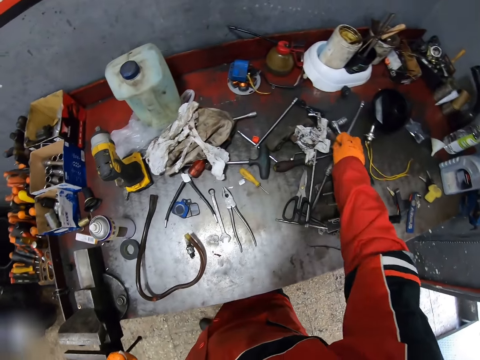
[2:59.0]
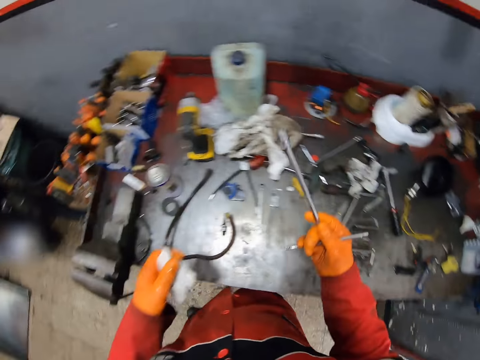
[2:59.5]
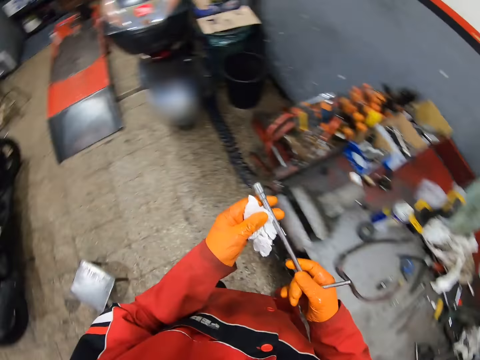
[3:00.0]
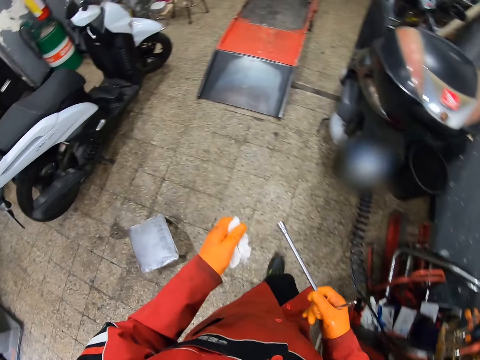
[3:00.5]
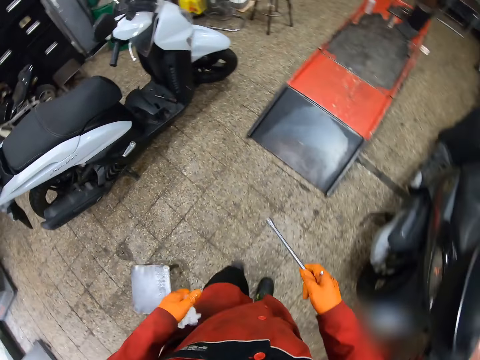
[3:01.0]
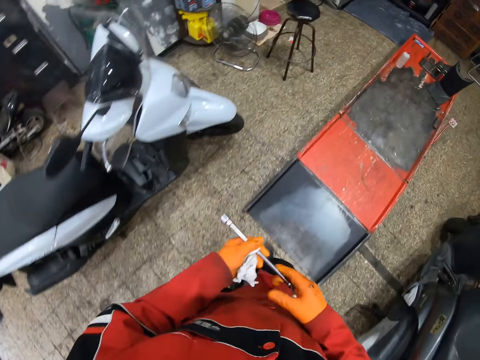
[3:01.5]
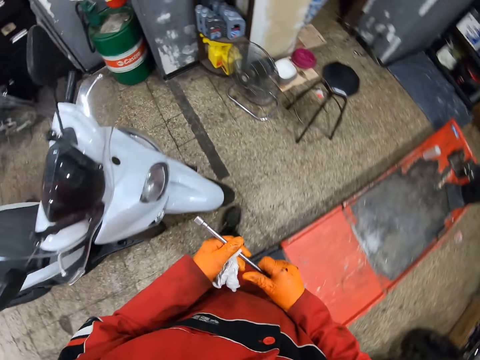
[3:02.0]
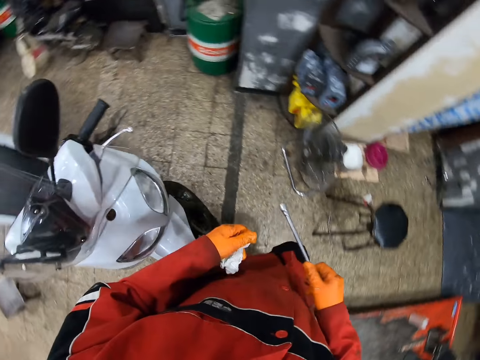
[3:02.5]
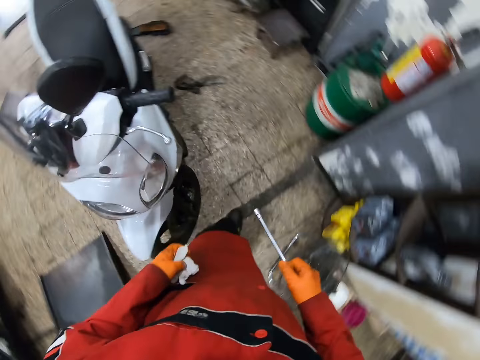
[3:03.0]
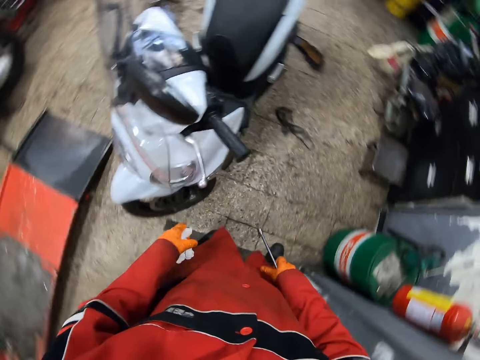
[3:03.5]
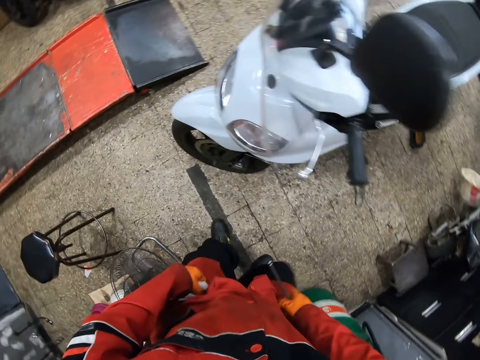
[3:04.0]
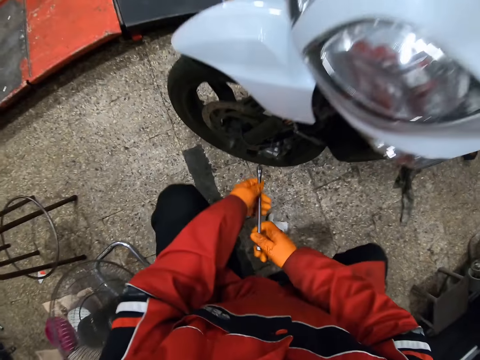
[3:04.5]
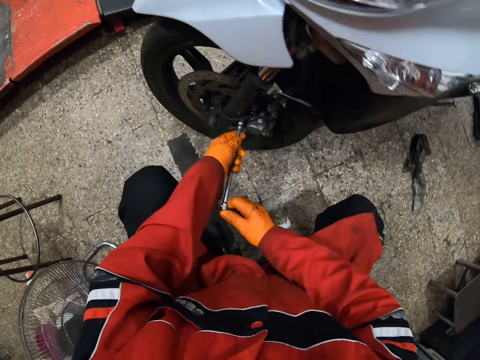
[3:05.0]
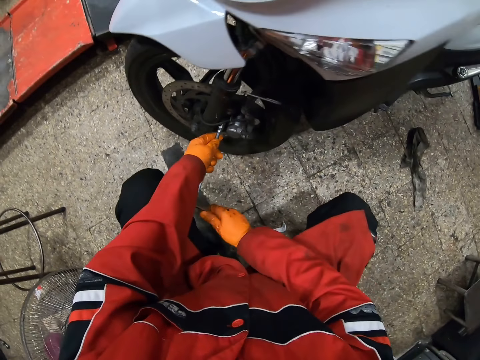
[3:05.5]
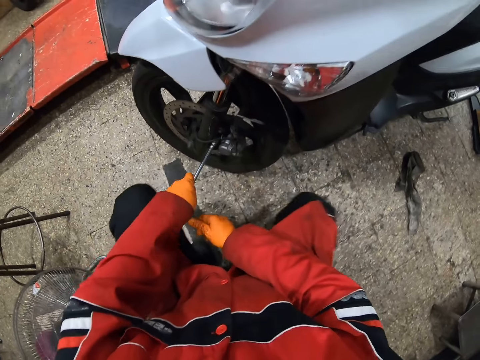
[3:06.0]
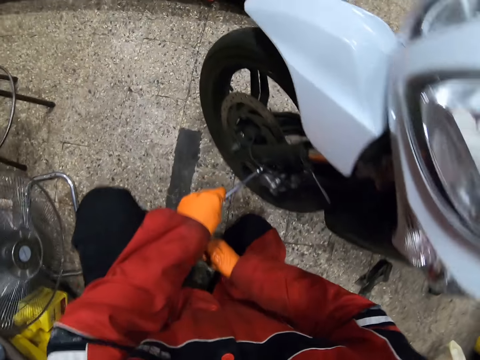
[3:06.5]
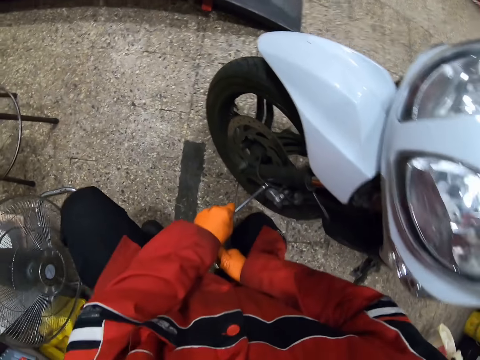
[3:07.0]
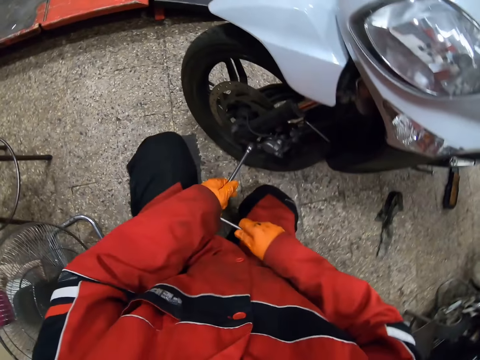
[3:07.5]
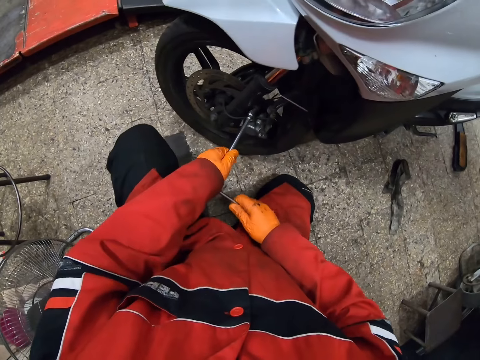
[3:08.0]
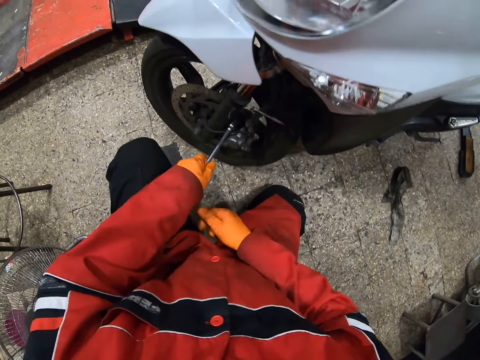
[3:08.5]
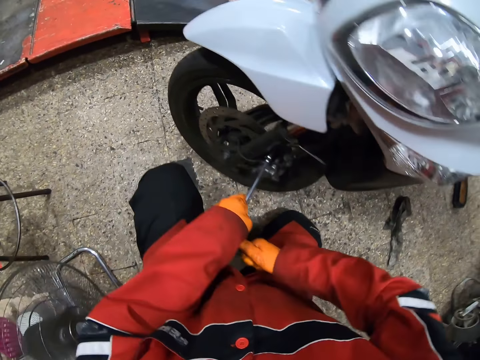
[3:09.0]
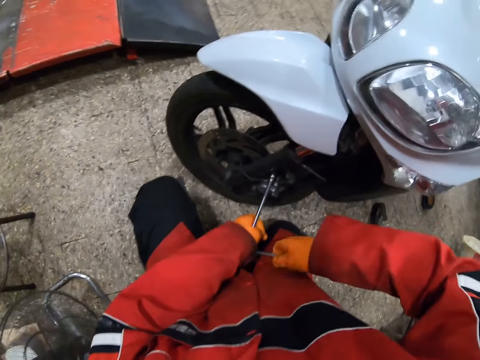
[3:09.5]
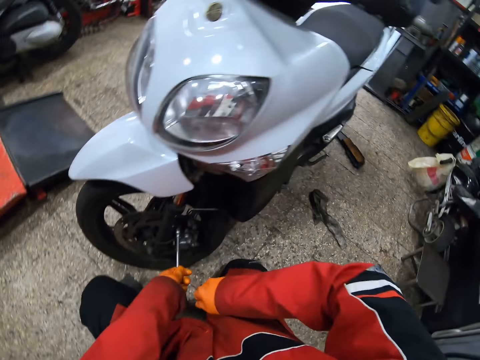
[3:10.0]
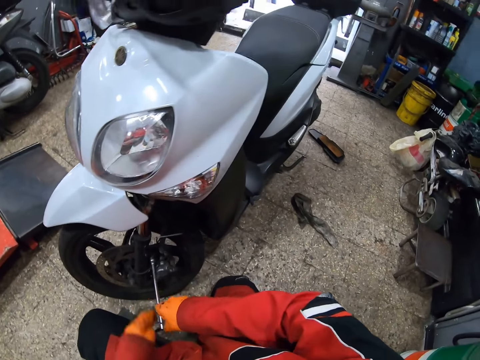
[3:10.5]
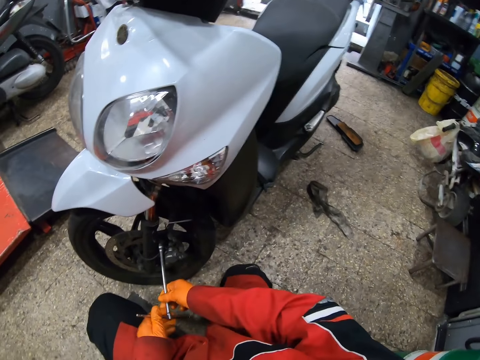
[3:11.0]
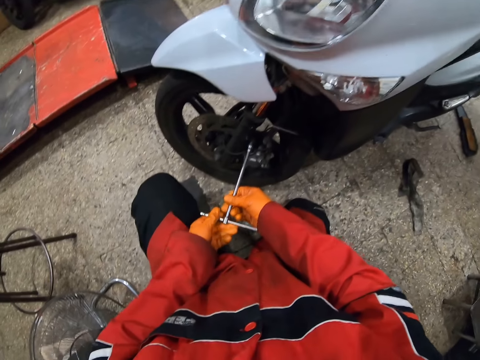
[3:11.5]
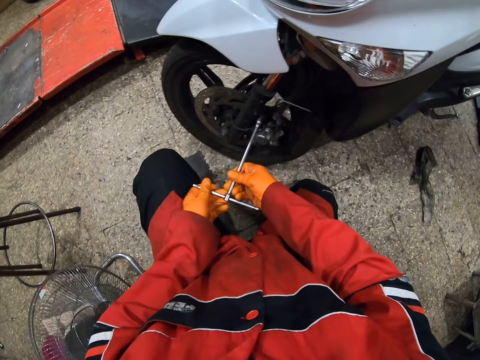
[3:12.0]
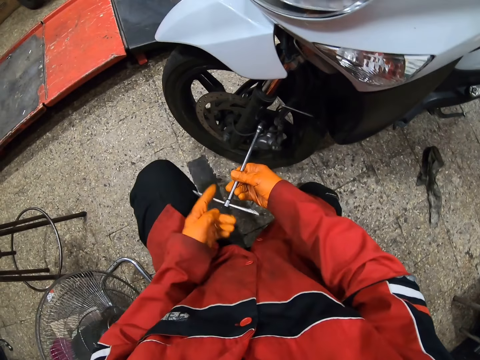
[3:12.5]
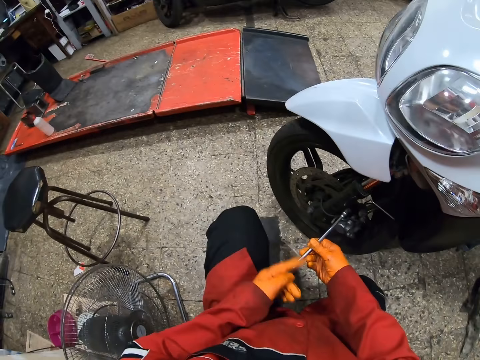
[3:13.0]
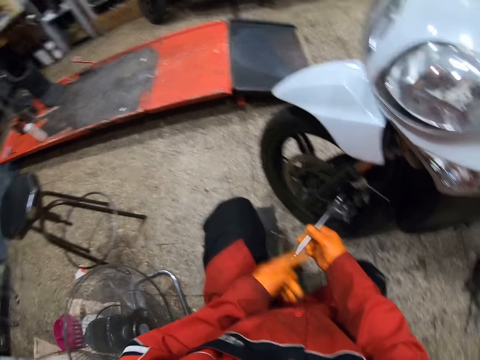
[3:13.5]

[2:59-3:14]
The camera wearer picks up the lug wrench on the table with his right hand. He walks around. He squats down. He unscrews two lug nuts of the front wheel from the disc brake of the motorcycle with the lug wrench.

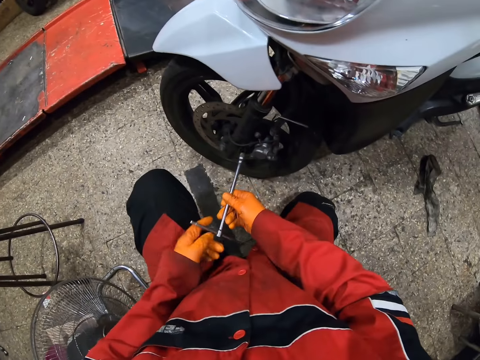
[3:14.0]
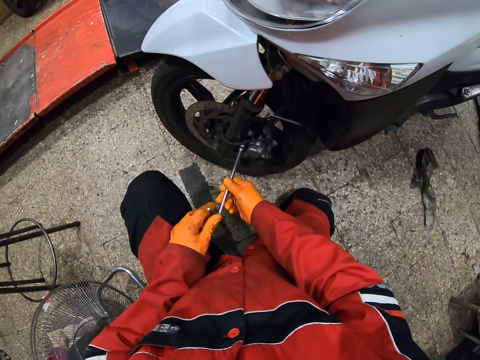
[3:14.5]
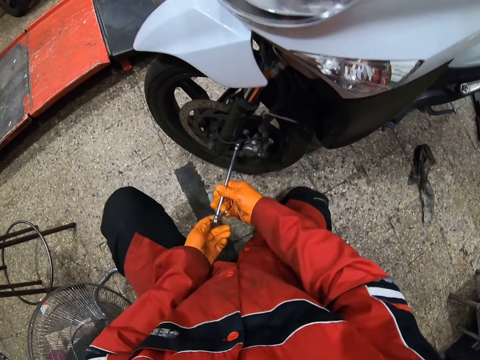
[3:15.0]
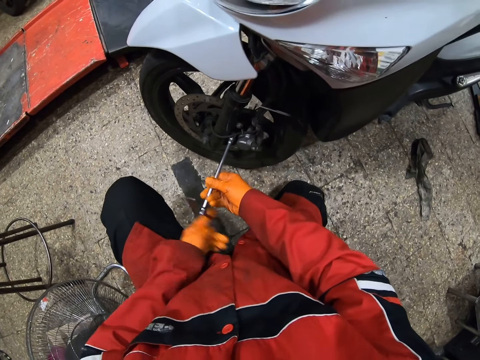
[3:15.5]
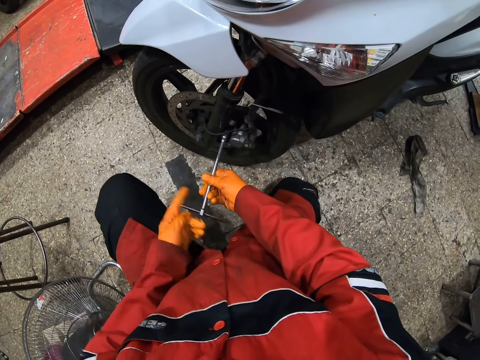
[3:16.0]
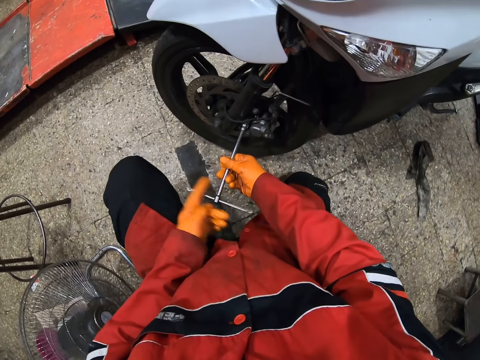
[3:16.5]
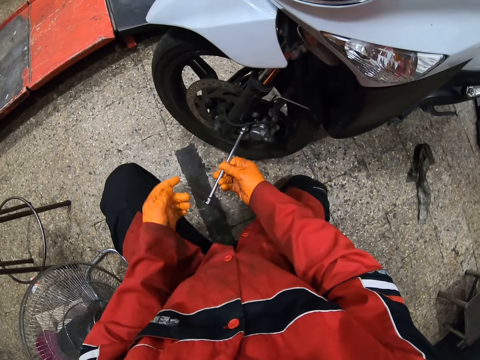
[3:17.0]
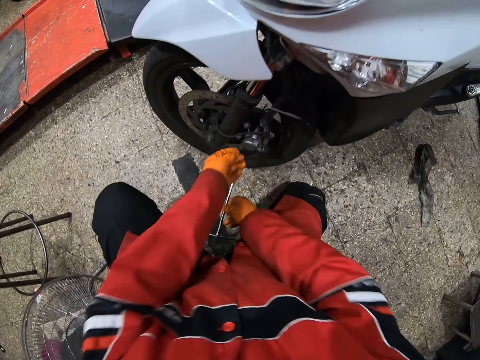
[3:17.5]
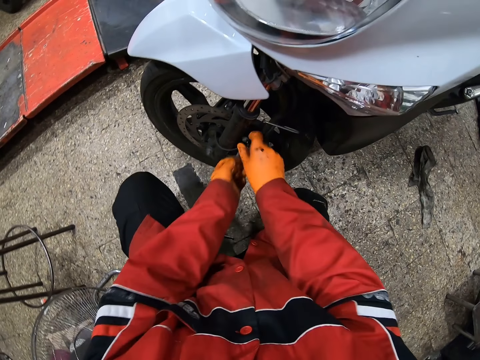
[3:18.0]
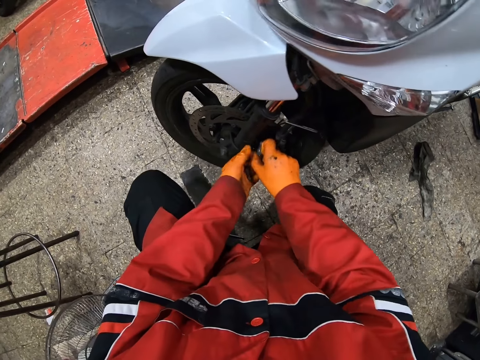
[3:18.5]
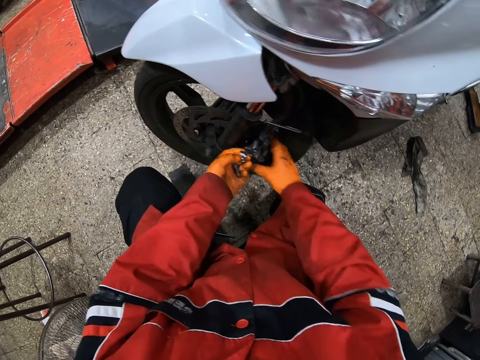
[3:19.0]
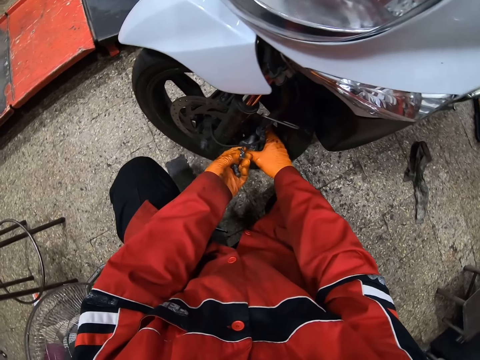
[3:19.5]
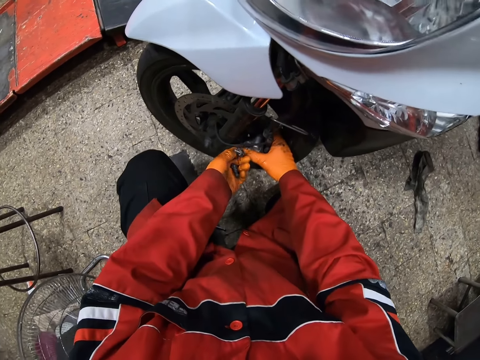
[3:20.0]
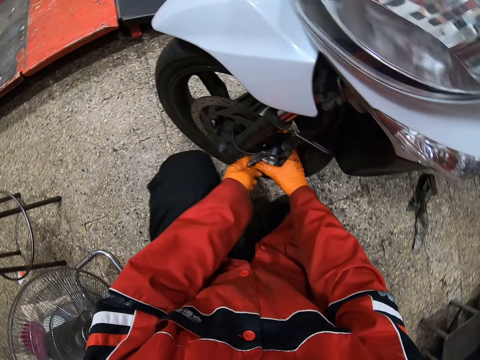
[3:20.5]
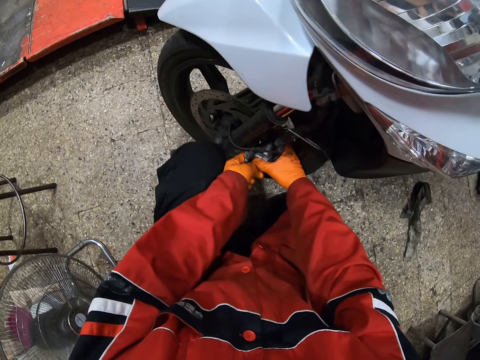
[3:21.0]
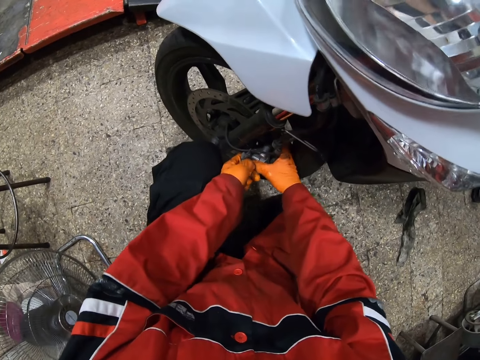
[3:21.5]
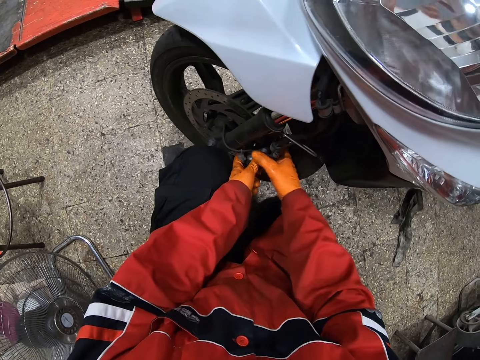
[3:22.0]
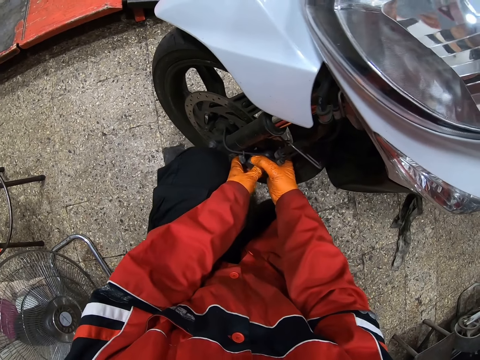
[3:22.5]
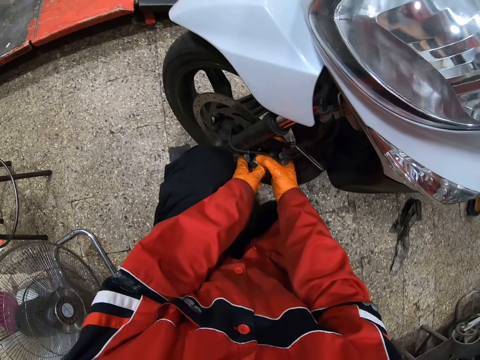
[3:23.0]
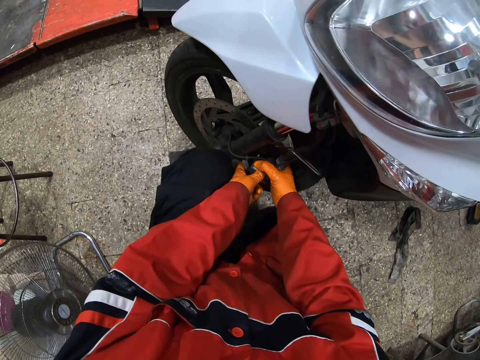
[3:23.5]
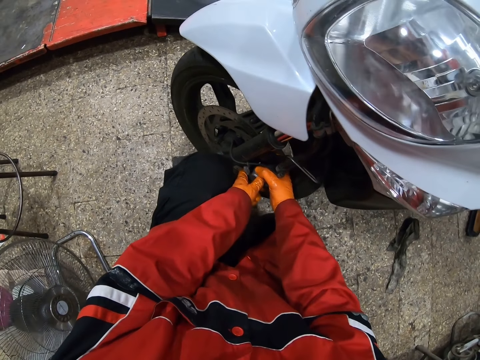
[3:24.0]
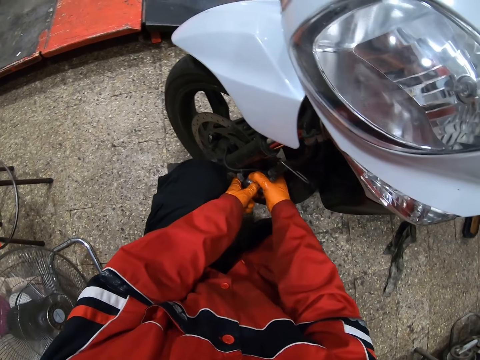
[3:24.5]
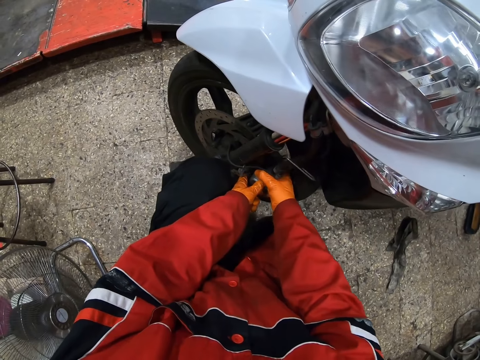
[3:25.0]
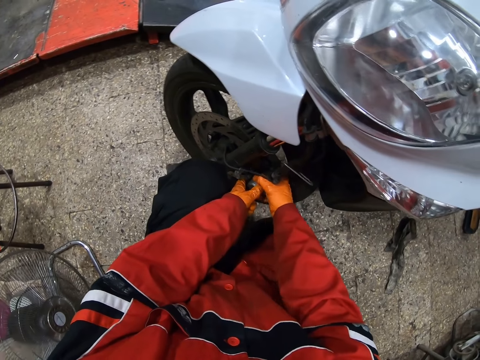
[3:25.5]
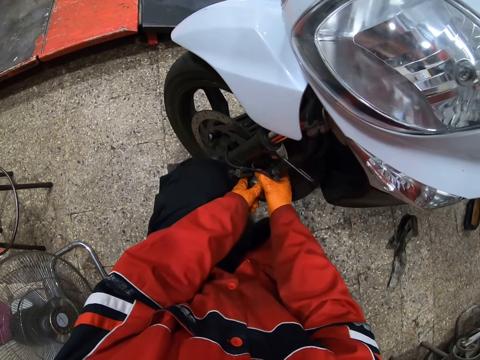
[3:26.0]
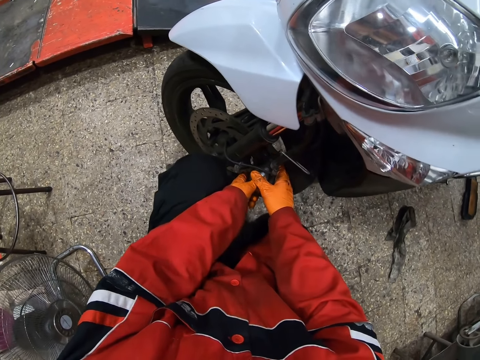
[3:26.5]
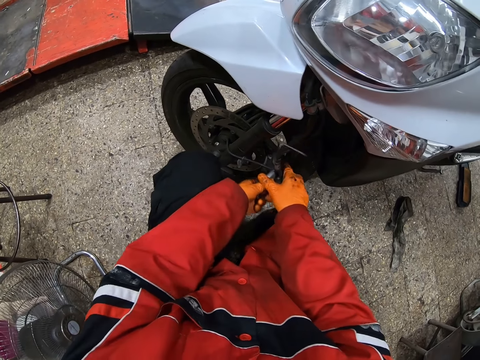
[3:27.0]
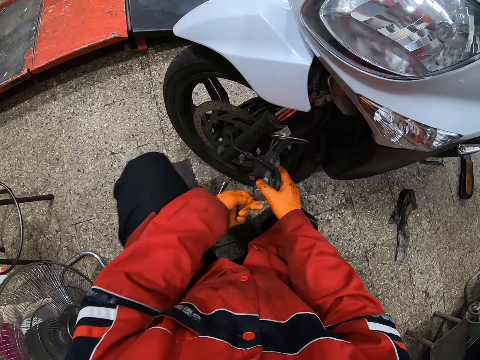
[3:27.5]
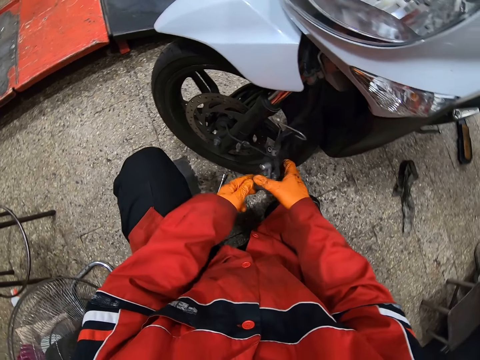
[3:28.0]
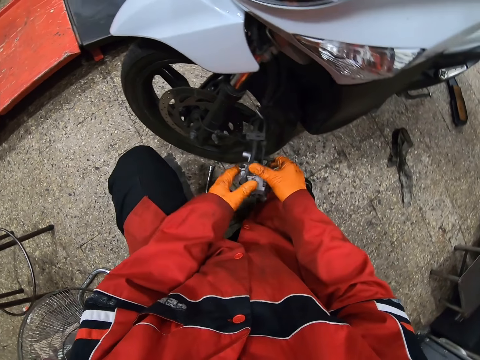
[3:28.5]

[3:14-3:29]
The camera wearer removes the lug nuts from the disc brake of the motorcycle with his hands. He disconnects the front brake of the motorcycle. He removes the disc brake from the motorcycle with his hands.
